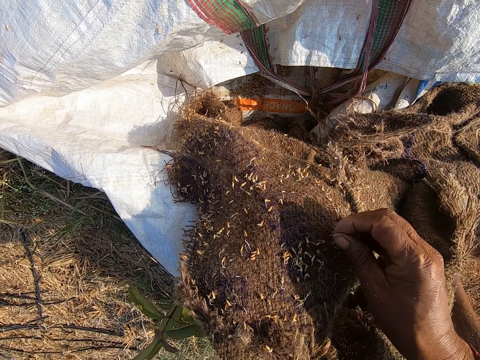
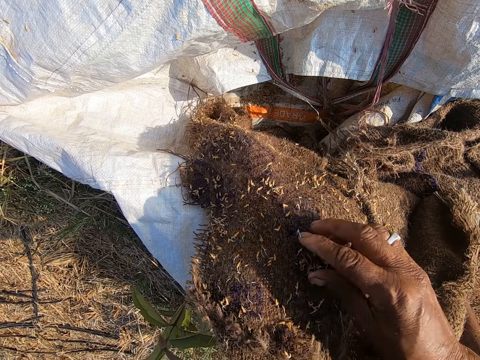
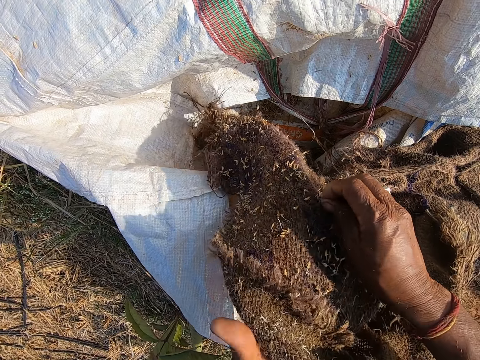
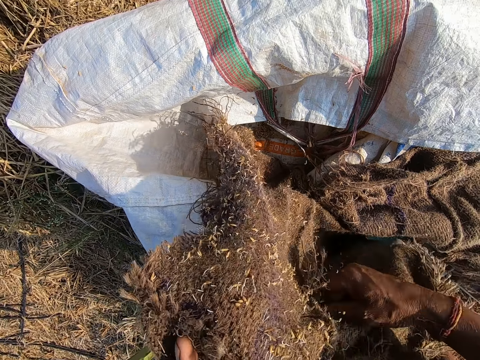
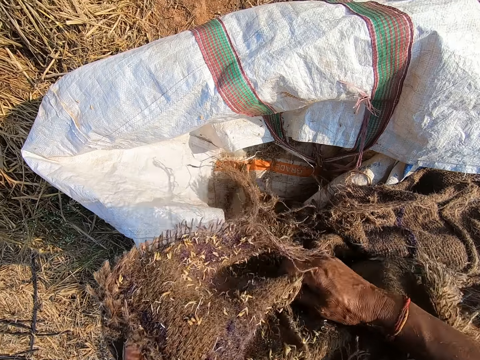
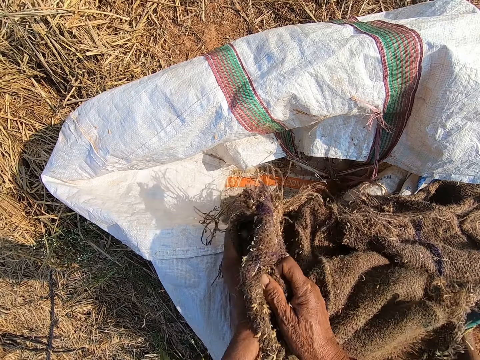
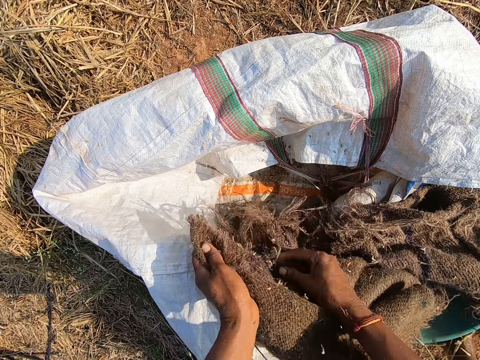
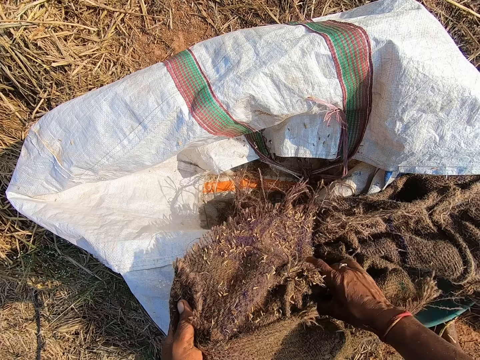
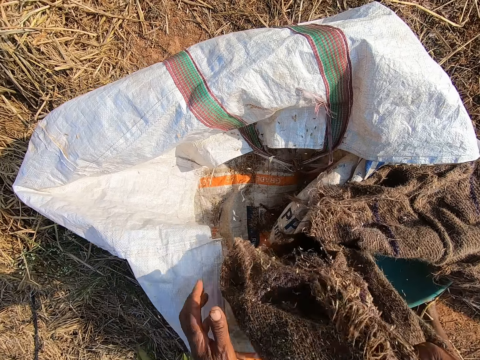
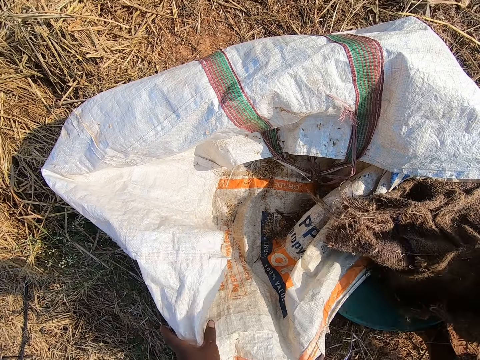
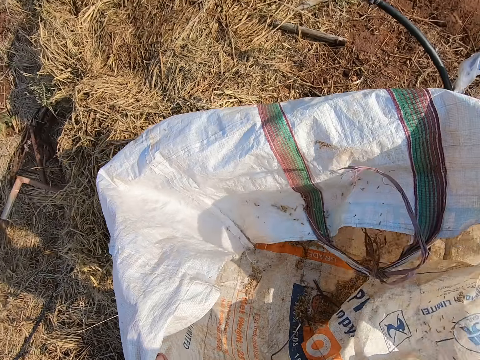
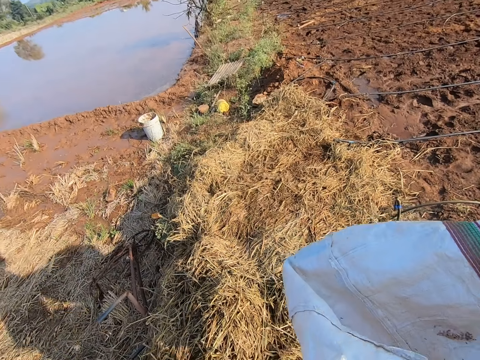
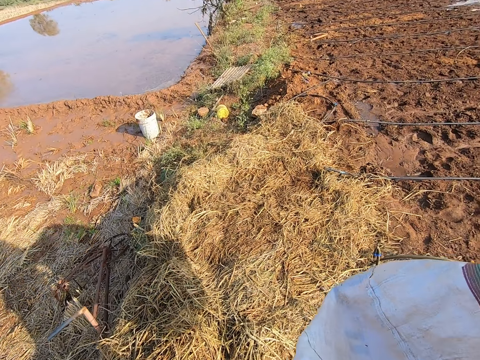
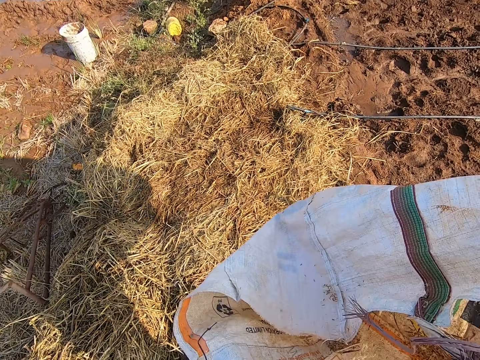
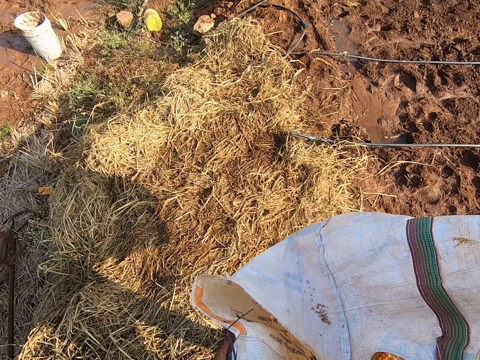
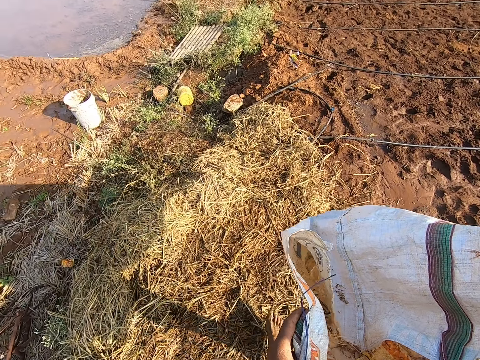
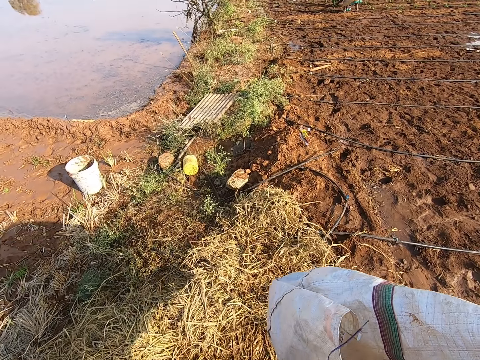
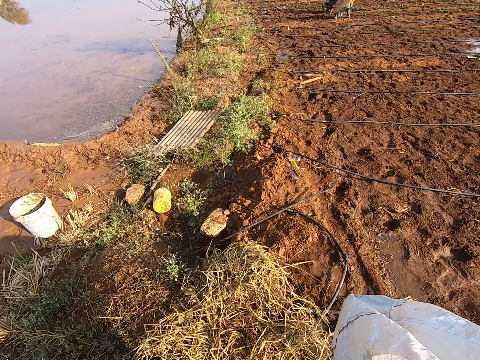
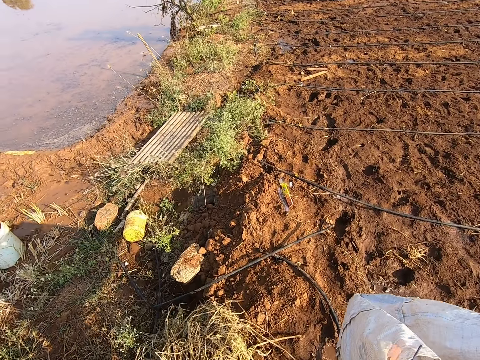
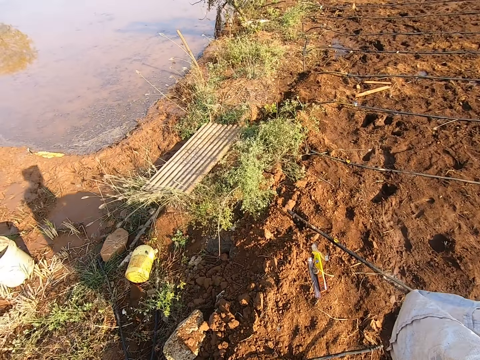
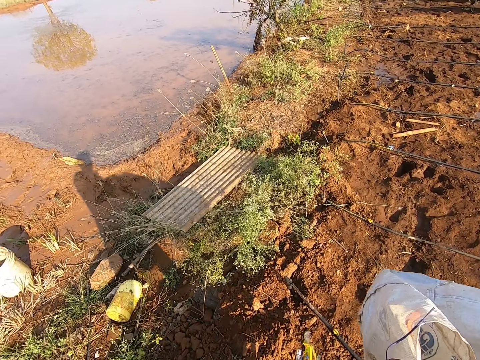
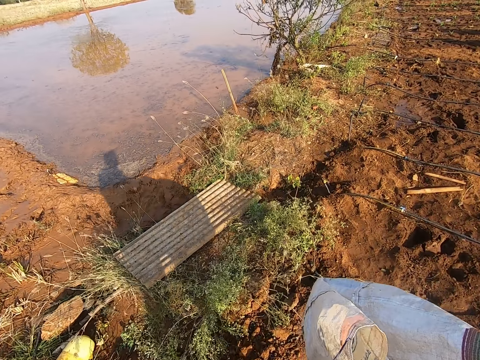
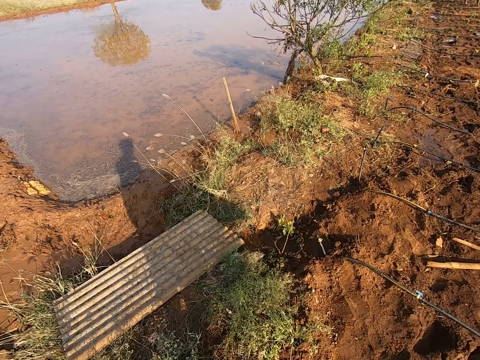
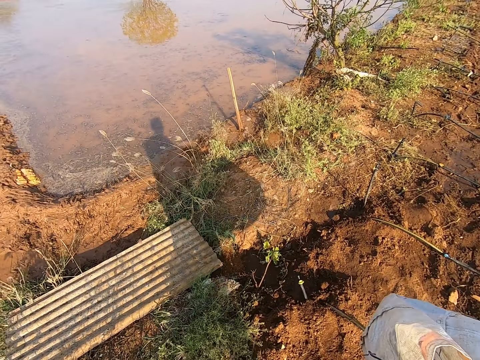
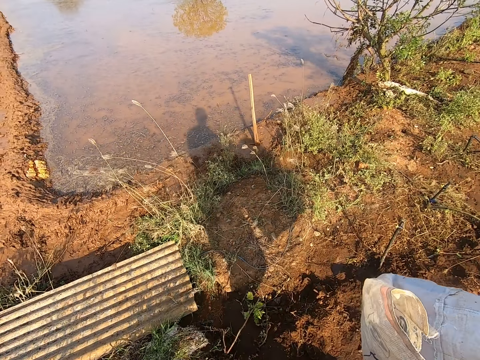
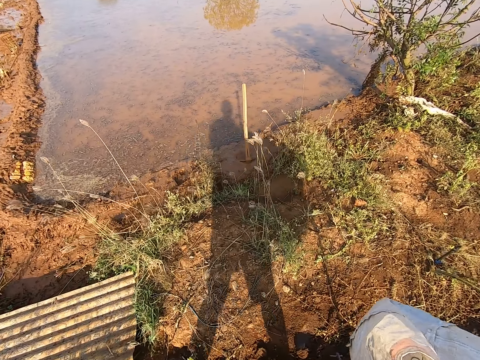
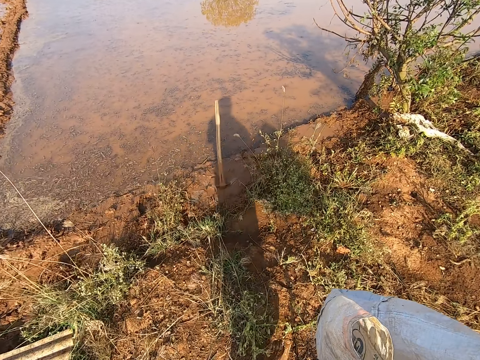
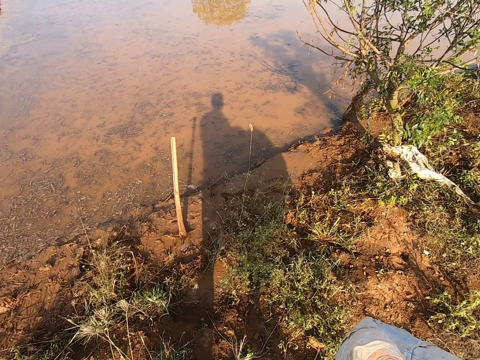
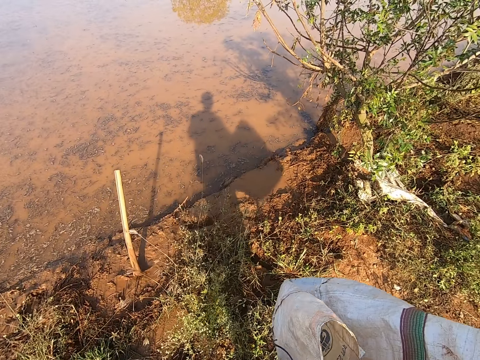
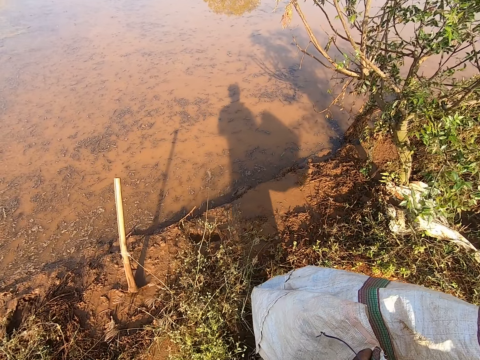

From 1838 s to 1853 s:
The camera wearer rubs a sack of flake food. He picks the bag from the ground with his hands. He moves towards the puddle with the bag in his hands.

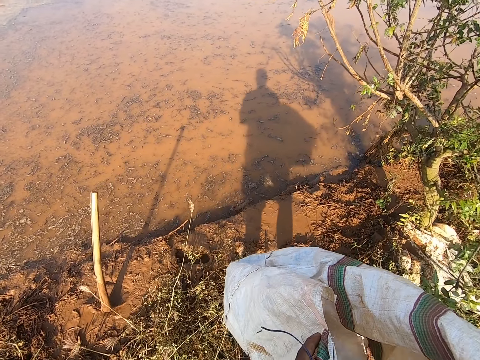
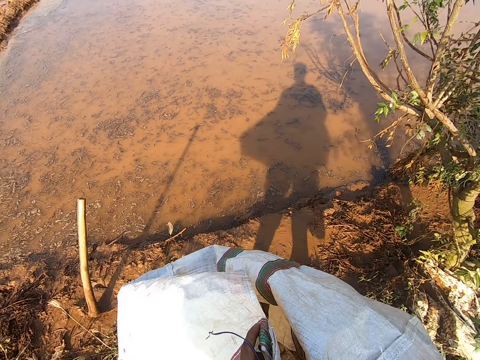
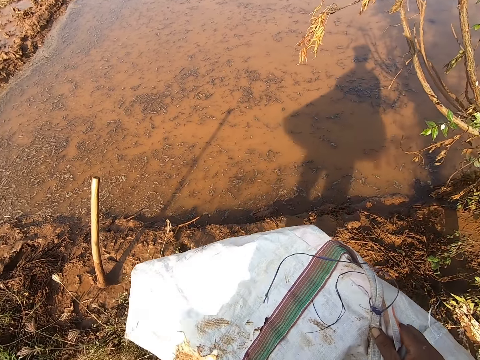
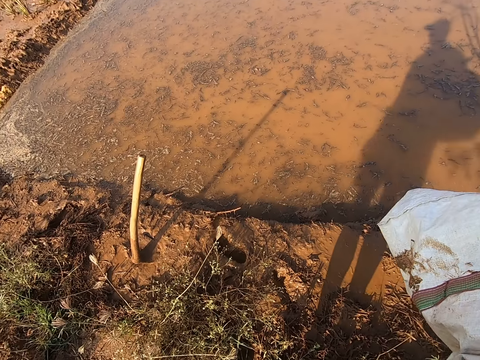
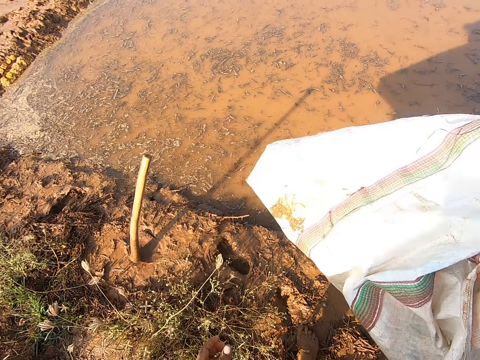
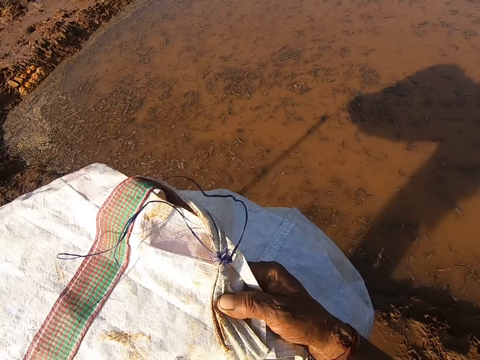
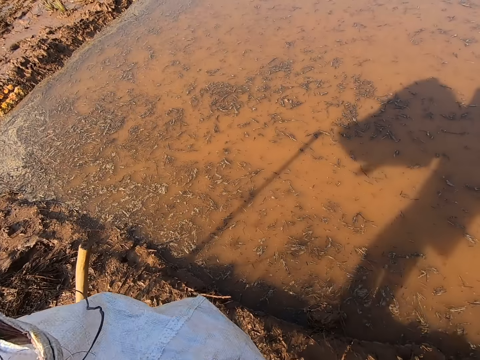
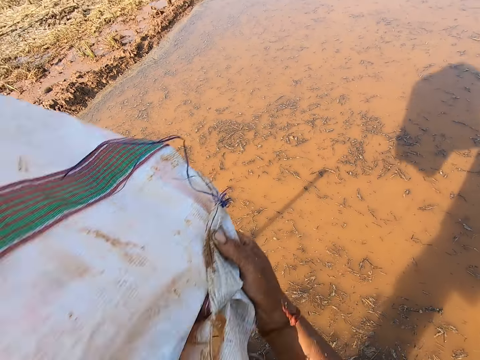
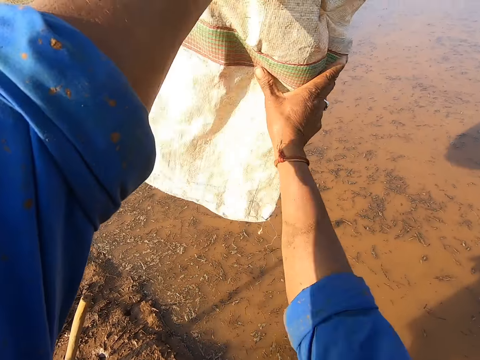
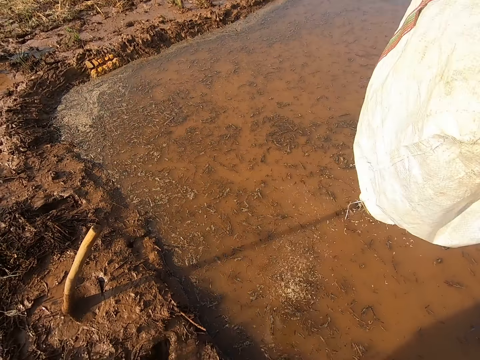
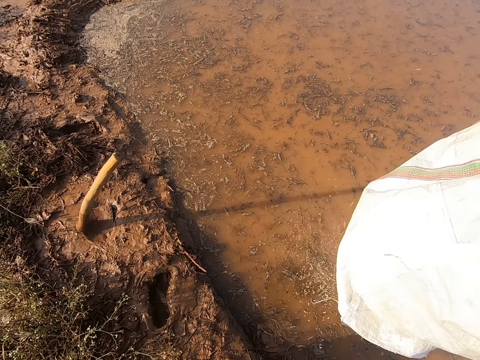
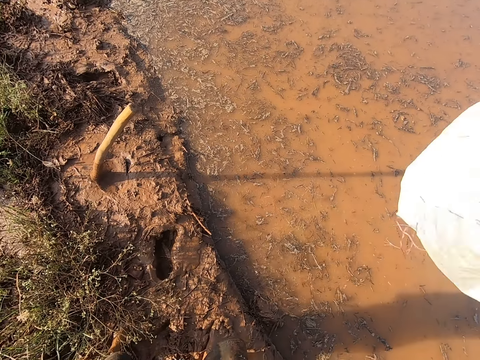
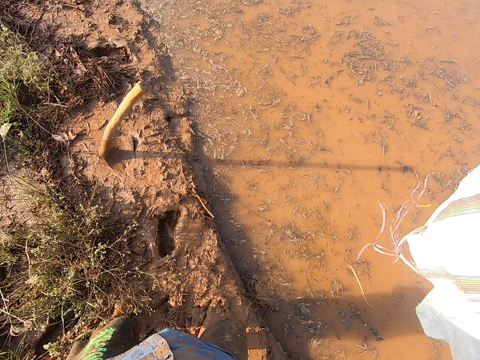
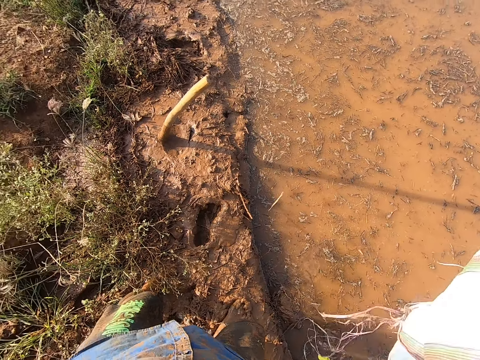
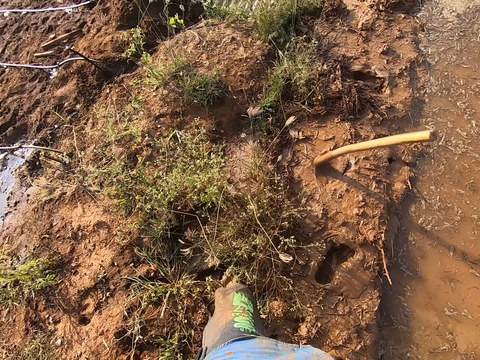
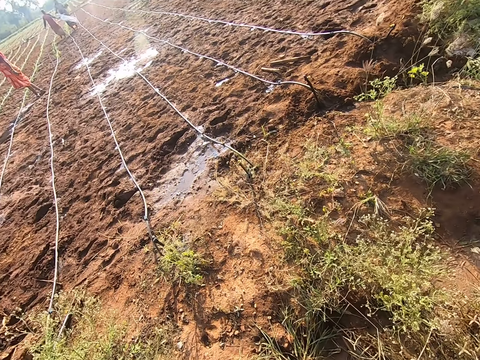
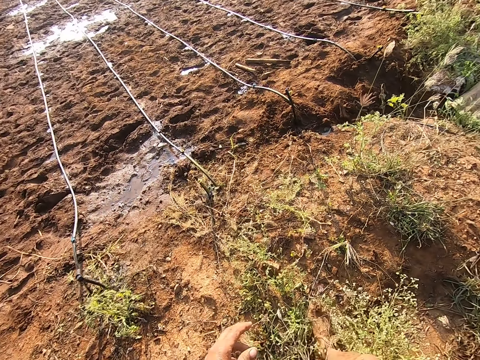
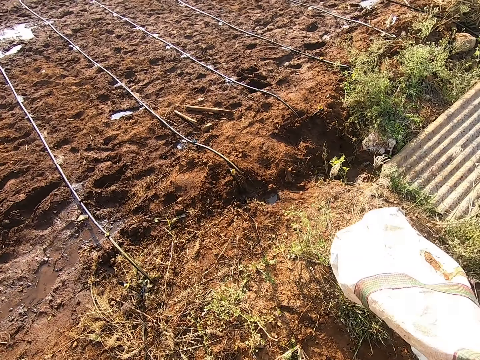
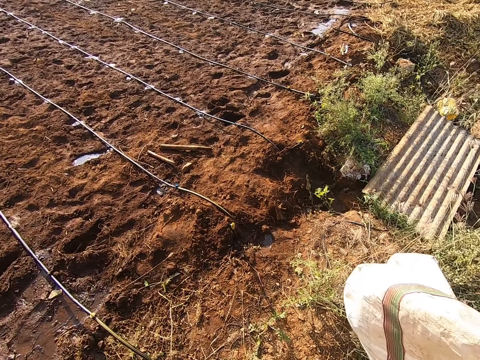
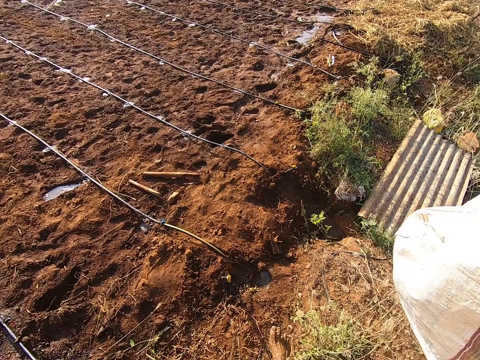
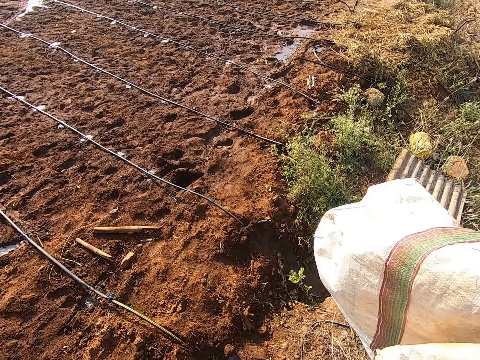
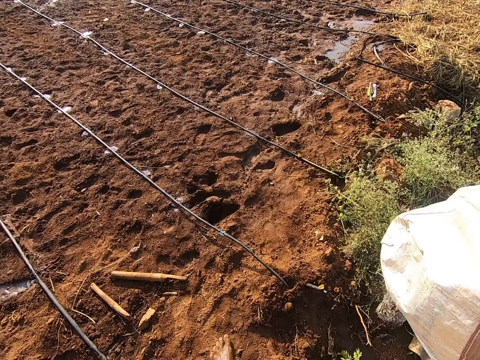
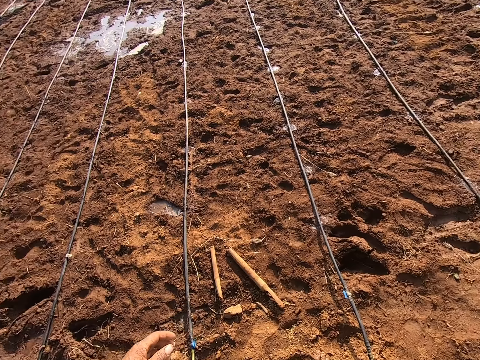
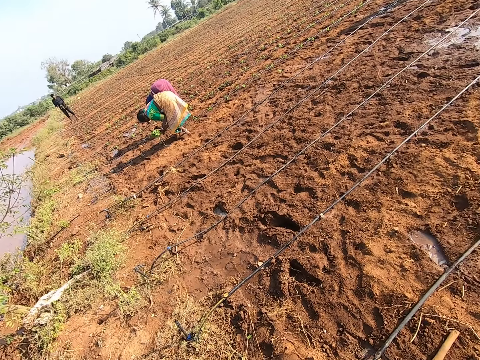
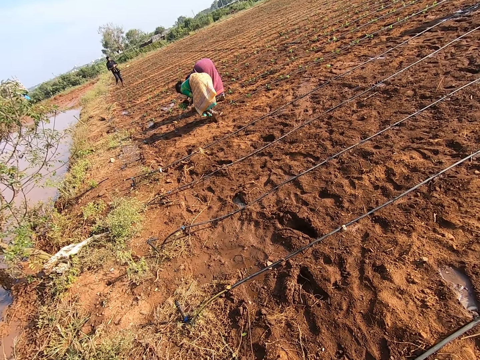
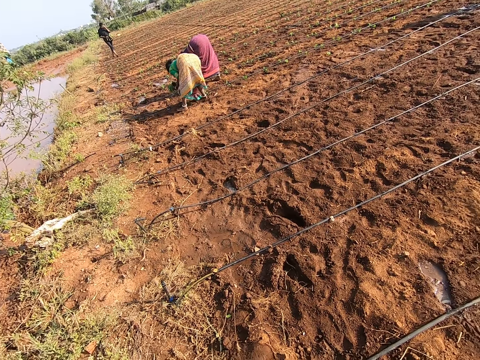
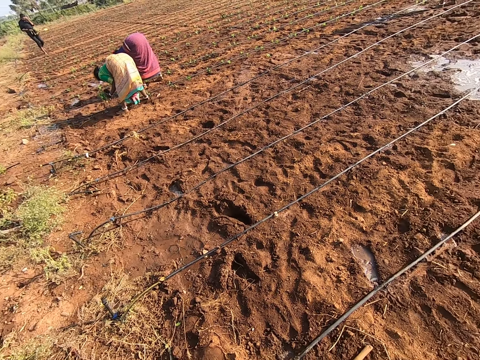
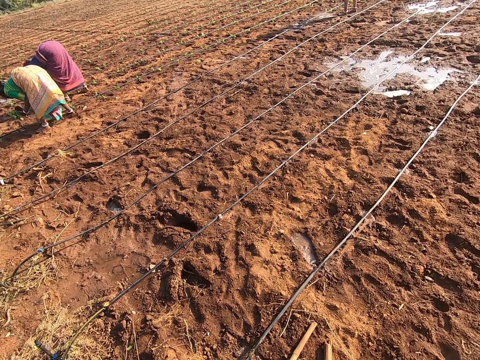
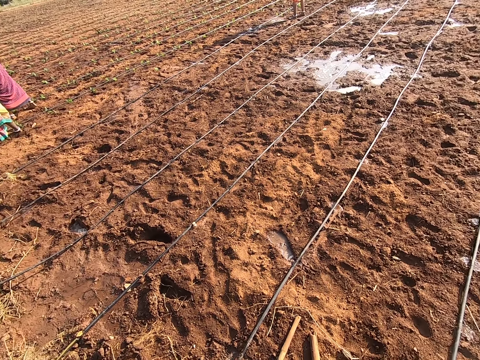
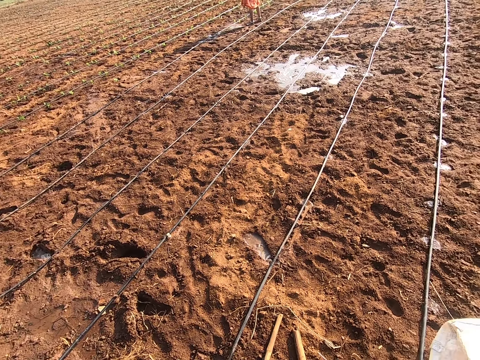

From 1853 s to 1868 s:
The camera wearer pours the grains from the bag in the puddle with his right hand. He moves away from the puddle. He walks in the field and looks around the fields.
